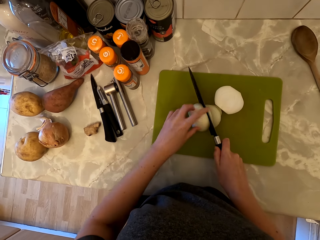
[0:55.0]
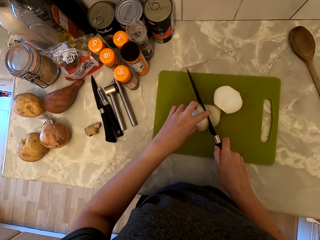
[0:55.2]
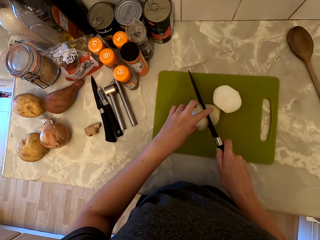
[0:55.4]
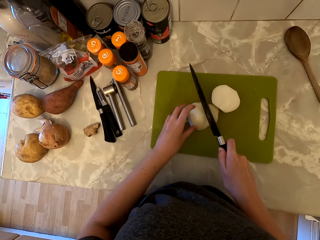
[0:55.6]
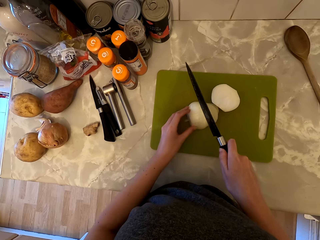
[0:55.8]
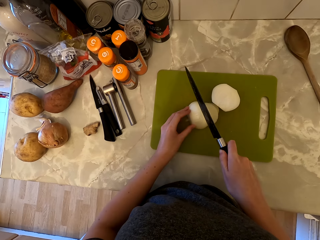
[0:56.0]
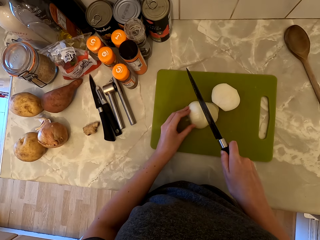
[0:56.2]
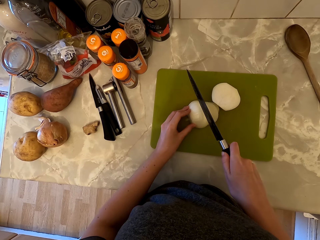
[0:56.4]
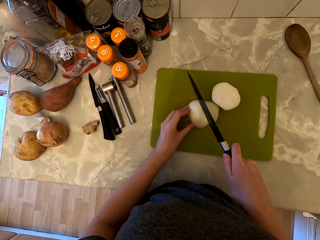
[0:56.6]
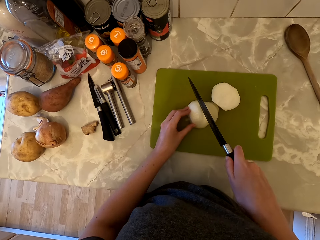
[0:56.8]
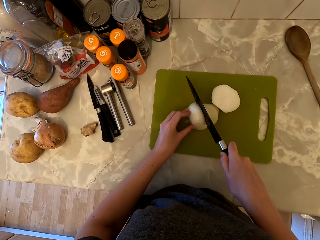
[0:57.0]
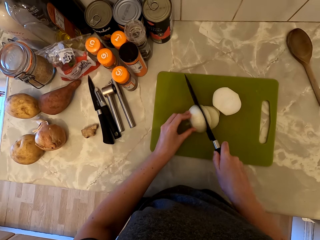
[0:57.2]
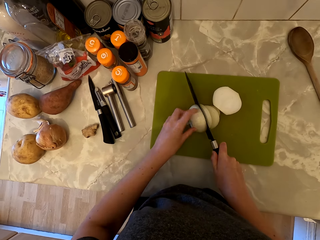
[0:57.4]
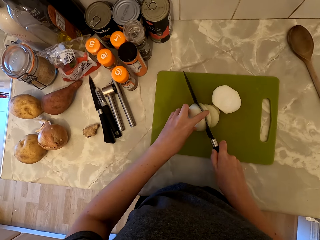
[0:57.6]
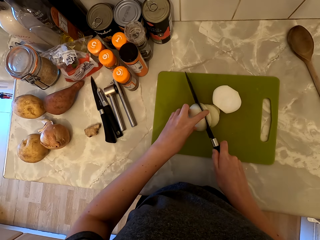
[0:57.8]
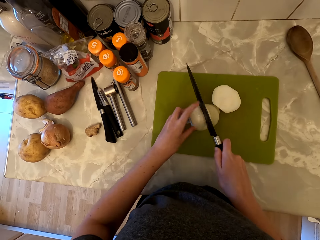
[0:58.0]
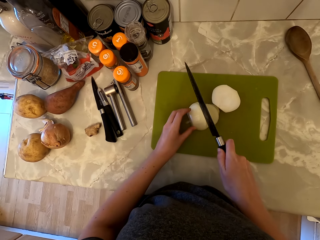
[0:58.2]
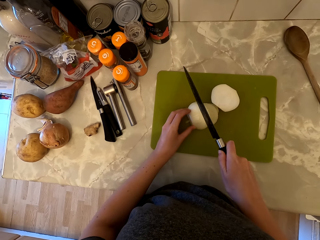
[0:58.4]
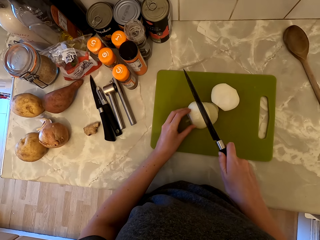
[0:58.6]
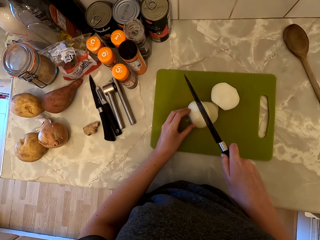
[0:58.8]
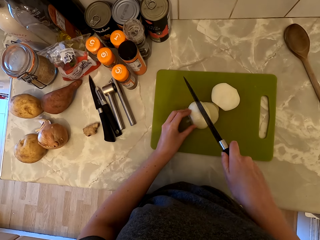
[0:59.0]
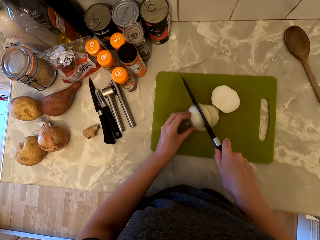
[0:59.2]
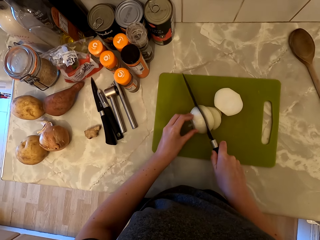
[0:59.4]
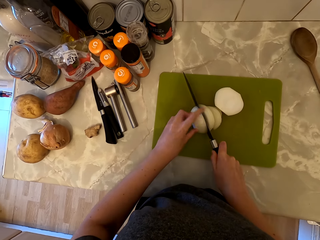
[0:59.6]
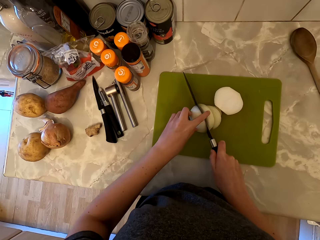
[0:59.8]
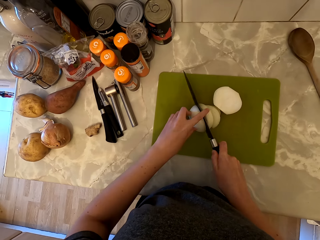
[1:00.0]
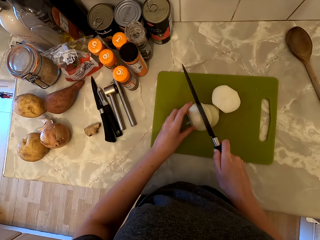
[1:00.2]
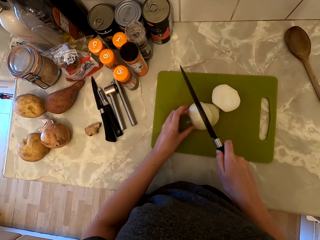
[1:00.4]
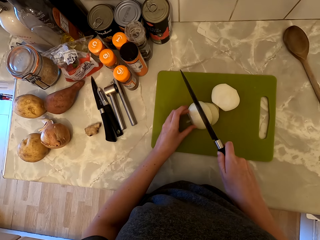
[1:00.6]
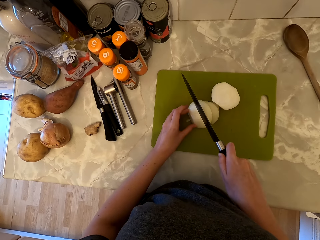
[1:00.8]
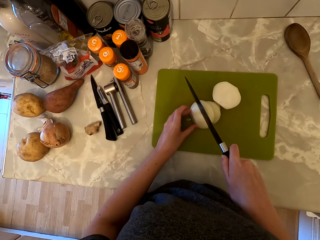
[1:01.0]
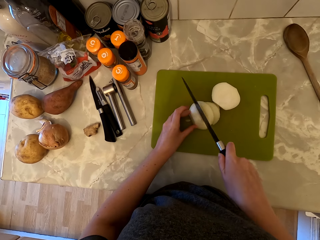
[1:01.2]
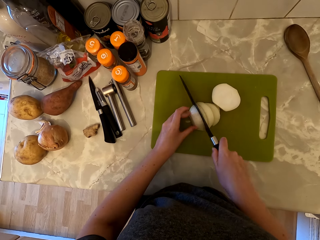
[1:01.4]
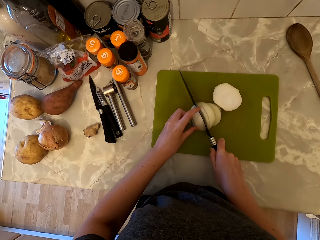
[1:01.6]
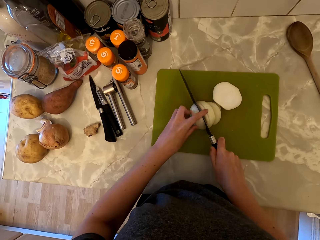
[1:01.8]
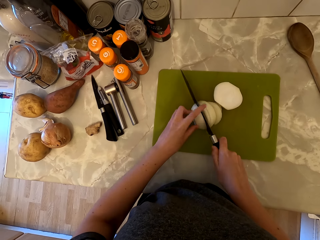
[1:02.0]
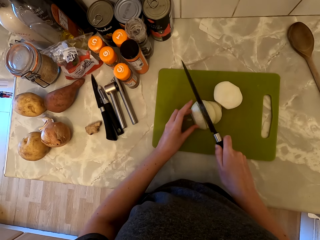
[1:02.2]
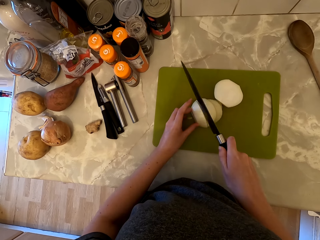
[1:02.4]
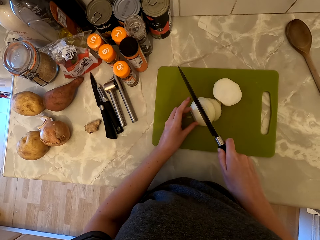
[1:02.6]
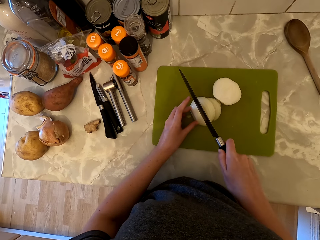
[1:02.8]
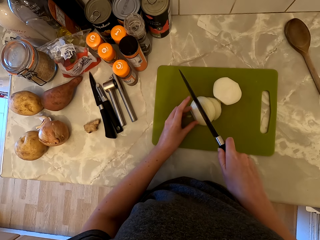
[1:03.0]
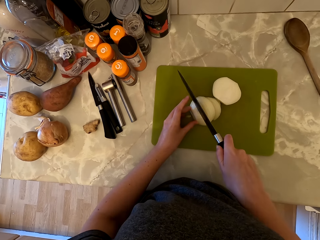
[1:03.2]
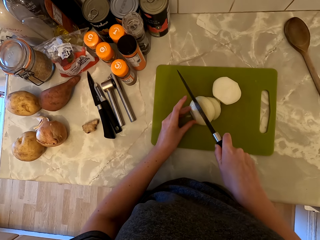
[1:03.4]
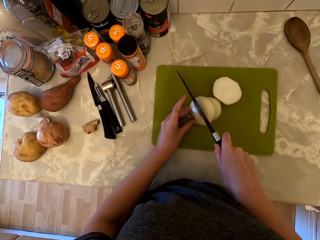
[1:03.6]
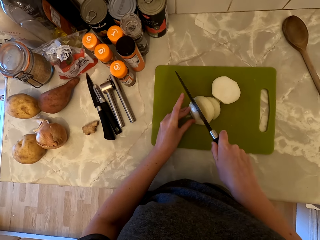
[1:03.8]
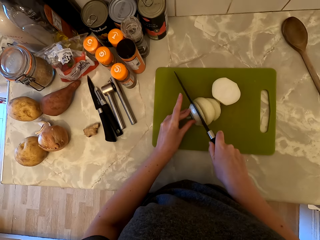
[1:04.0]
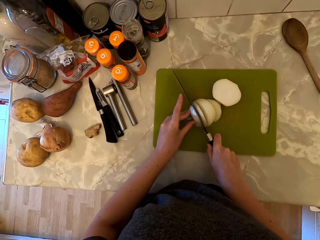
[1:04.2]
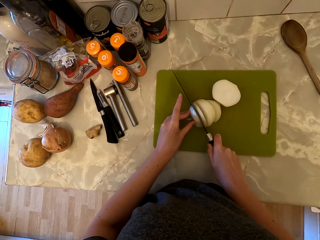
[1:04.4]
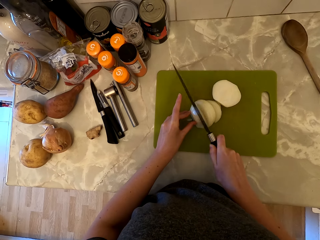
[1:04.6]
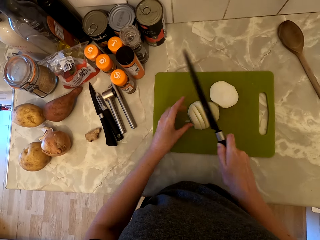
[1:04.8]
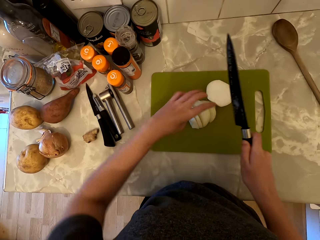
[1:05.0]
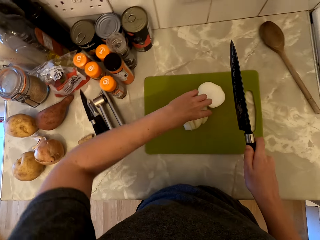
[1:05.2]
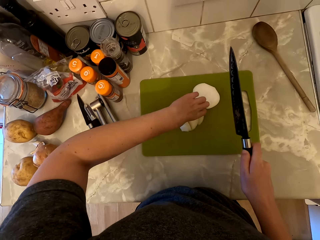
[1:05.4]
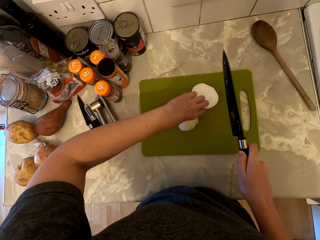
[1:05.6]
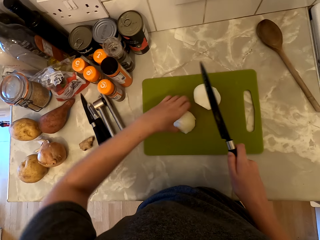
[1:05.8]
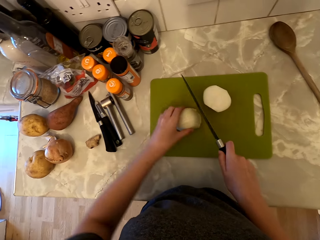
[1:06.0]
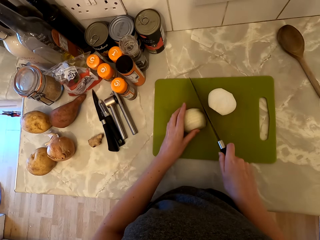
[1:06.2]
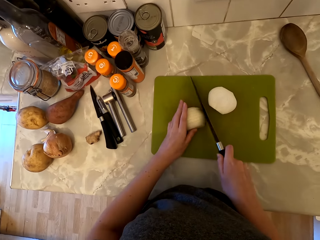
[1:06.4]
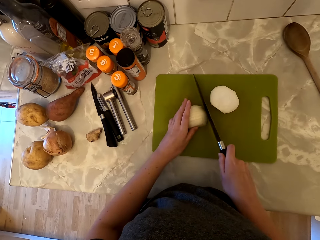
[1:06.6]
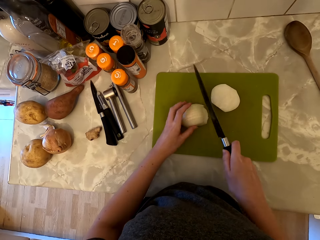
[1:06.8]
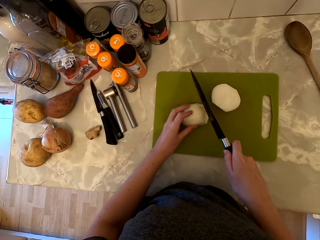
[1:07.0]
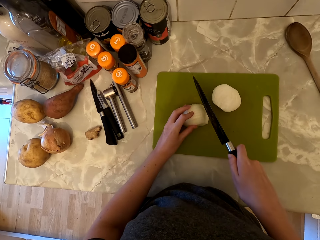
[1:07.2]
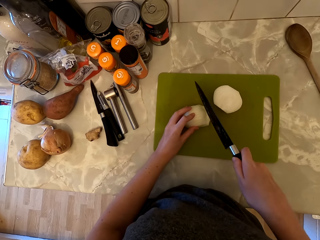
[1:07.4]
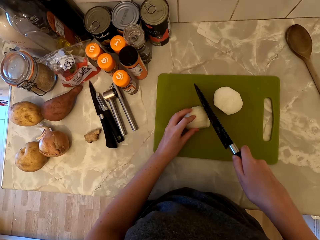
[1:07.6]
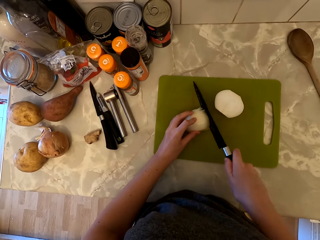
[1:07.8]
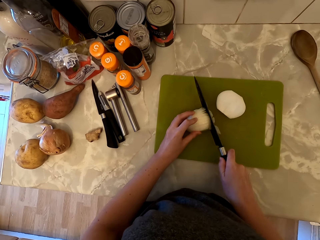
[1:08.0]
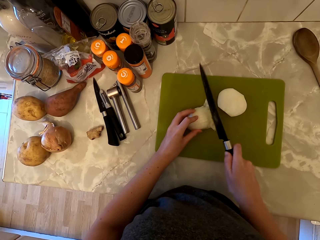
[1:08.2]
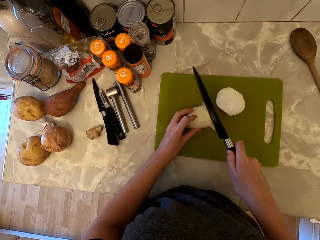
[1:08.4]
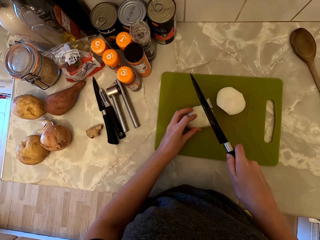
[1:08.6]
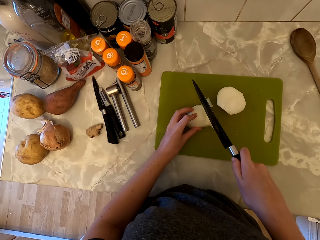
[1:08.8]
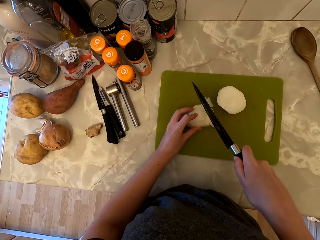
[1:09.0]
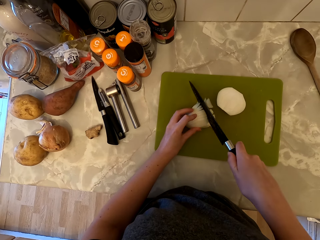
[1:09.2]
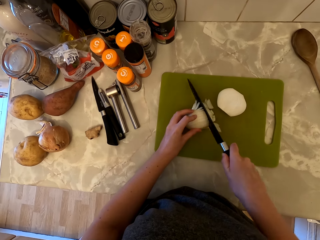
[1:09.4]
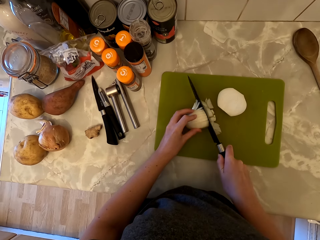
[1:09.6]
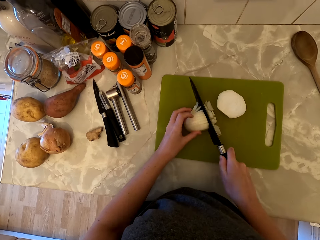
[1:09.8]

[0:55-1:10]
The camera wearer touches the slice of onion with her left finger. She cuts the onion into pieces. She touches the slice of onion with her left finger. She cuts the onion into pieces. She touches the slice of onion with her left finger. She cuts the onion into pieces. She touches the slice of onion with her left finger. She cuts the onion into pieces. She picks up the pieces of onion. She cuts through the pieces of onions.

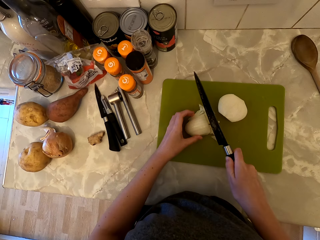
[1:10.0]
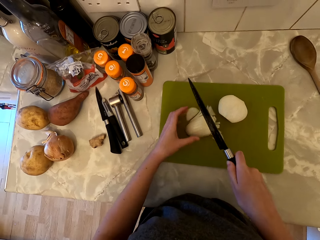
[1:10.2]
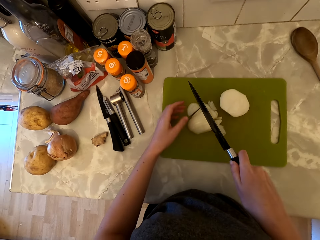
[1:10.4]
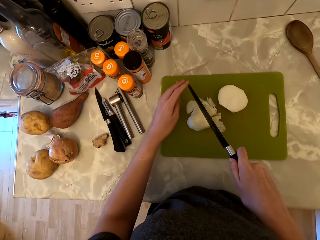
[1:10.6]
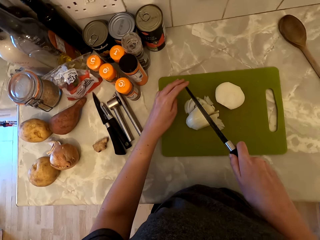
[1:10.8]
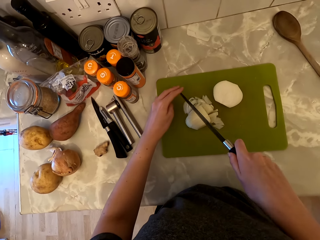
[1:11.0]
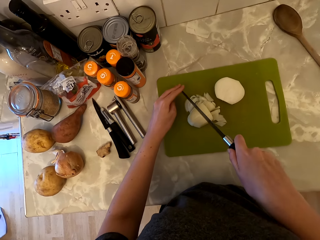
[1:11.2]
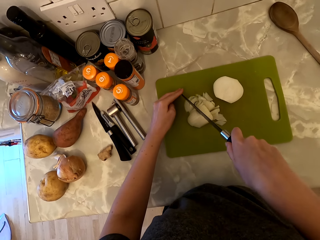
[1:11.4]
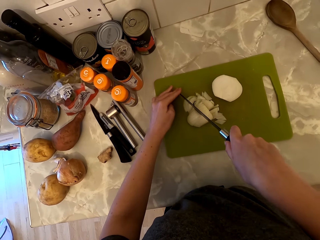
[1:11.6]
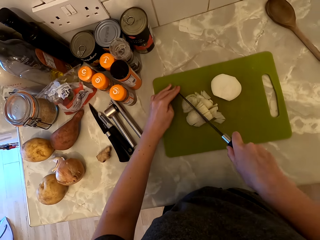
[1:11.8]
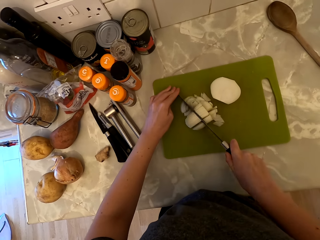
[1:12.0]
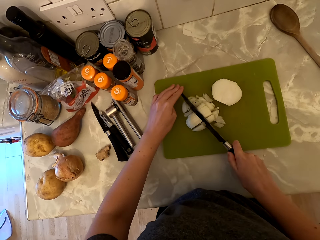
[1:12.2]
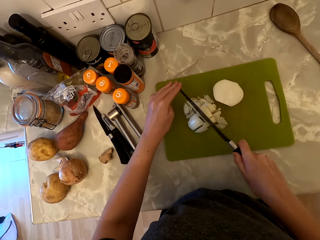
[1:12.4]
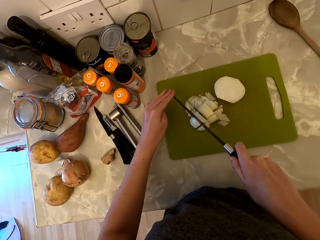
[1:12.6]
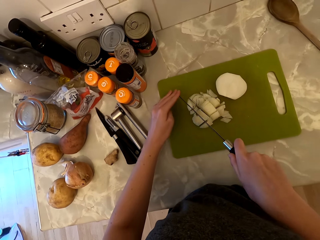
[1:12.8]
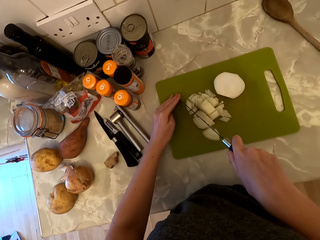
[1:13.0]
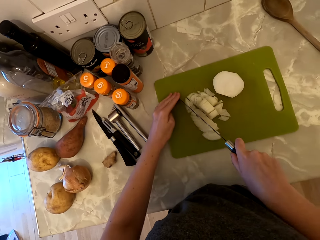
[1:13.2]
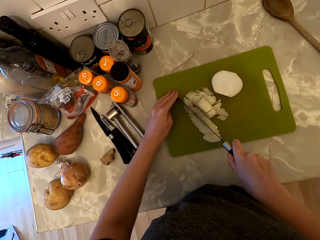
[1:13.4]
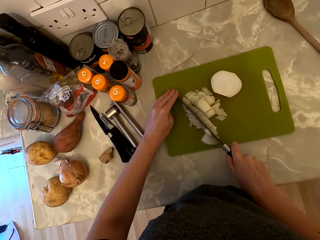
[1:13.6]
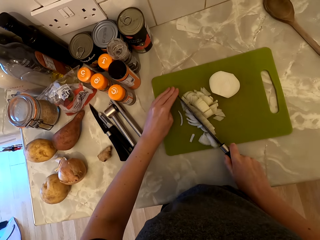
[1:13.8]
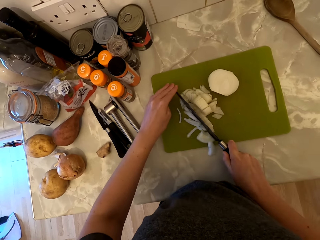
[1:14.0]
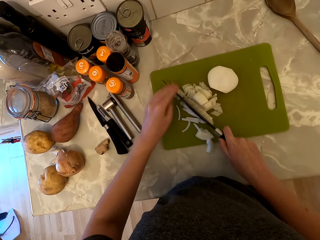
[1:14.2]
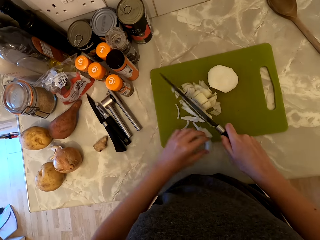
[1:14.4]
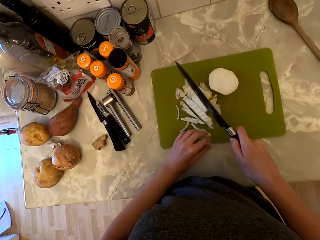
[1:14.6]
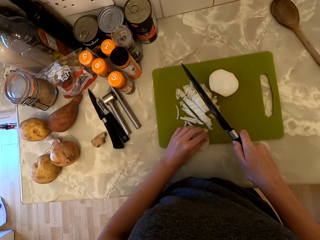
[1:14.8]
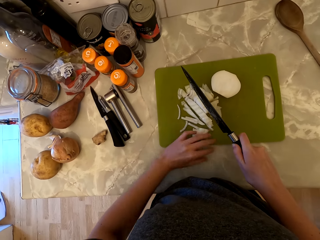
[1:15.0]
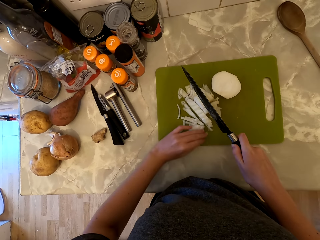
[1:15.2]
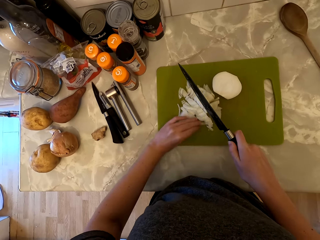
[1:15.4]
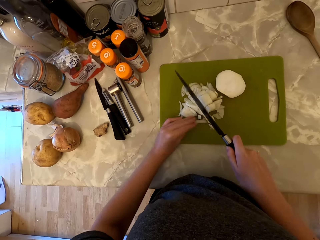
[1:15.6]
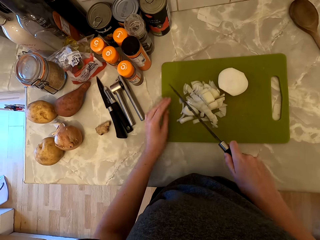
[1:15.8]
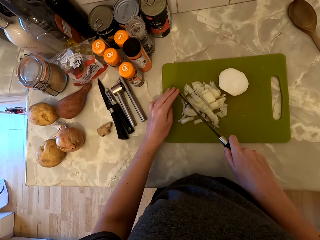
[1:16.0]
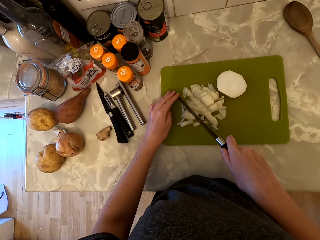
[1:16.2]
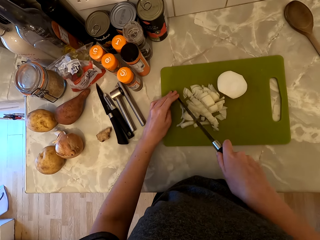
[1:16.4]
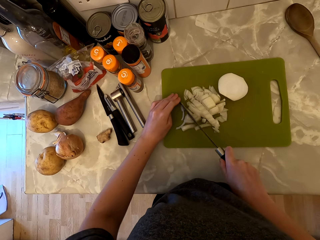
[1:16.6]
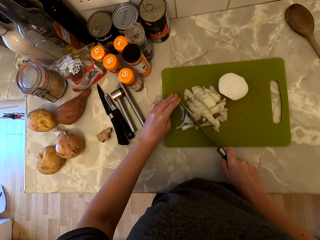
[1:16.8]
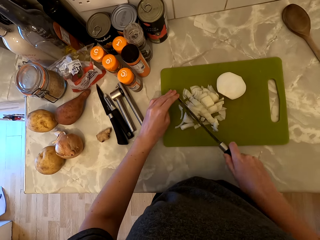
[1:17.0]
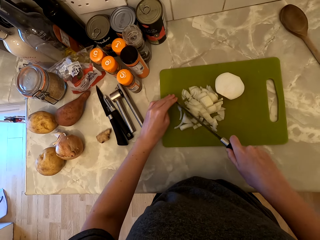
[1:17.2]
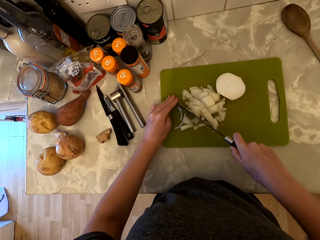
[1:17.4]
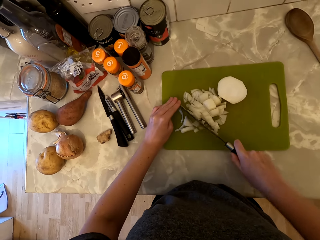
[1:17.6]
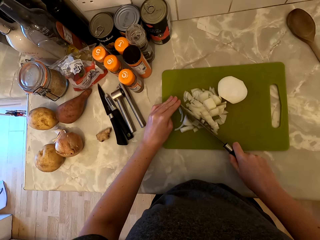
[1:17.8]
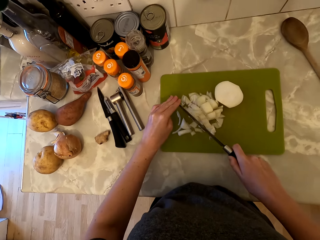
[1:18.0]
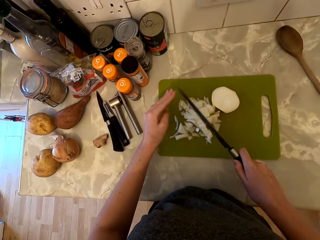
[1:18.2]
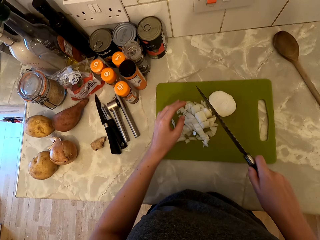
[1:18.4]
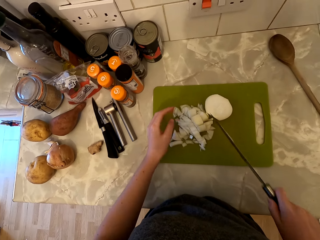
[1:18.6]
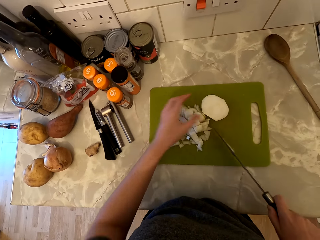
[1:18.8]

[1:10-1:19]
The camera wearer holds the knife with both hands. They cut through the pieces of onions. They push the onion on the chopping board. They cut through the pieces of onions.
